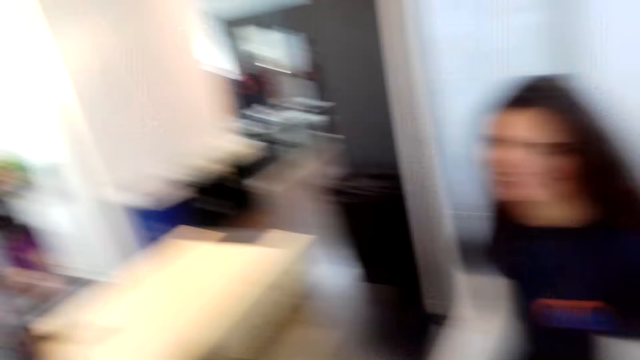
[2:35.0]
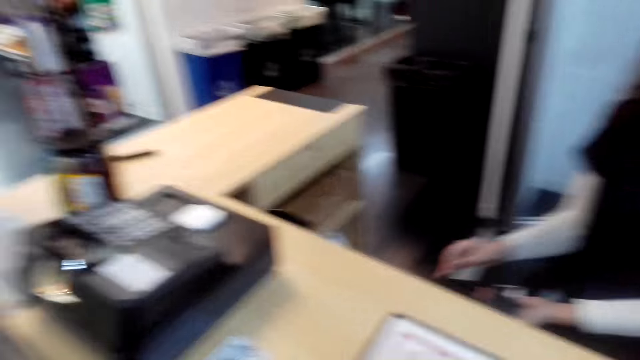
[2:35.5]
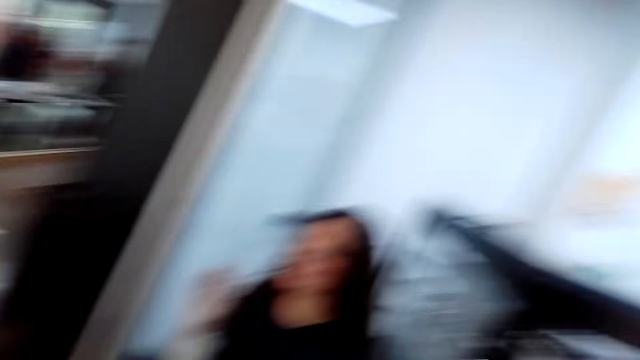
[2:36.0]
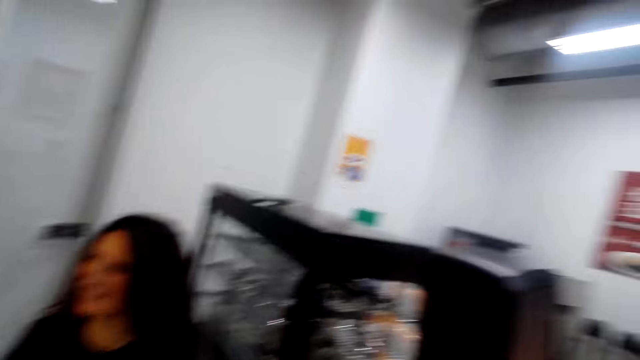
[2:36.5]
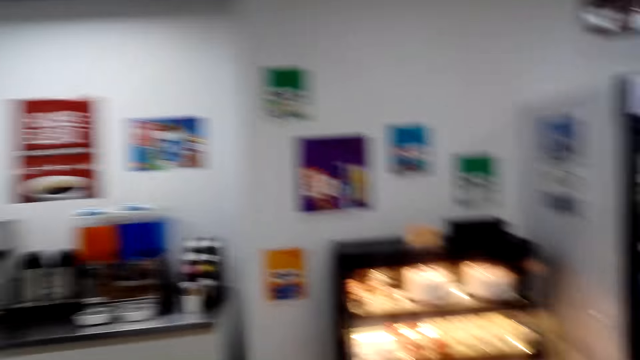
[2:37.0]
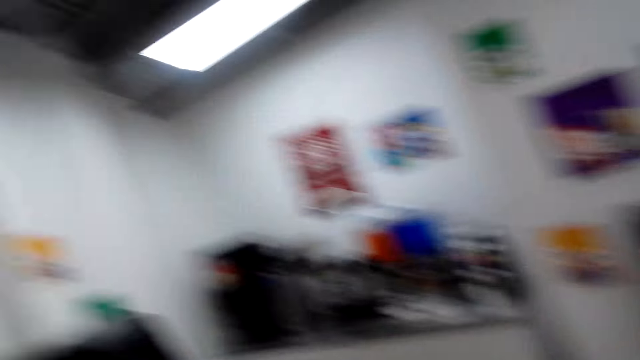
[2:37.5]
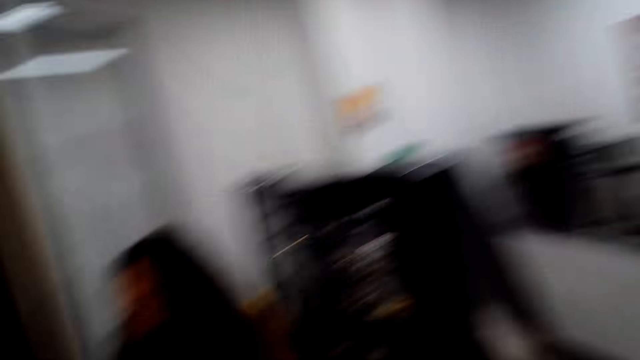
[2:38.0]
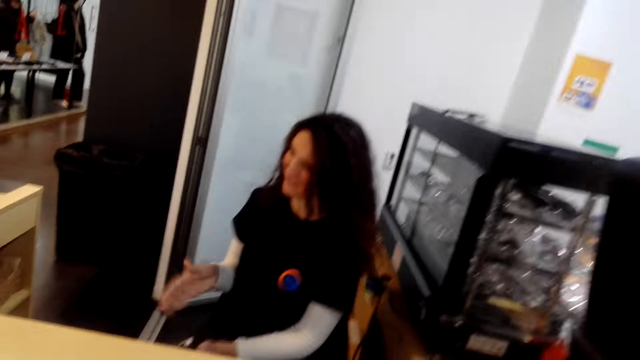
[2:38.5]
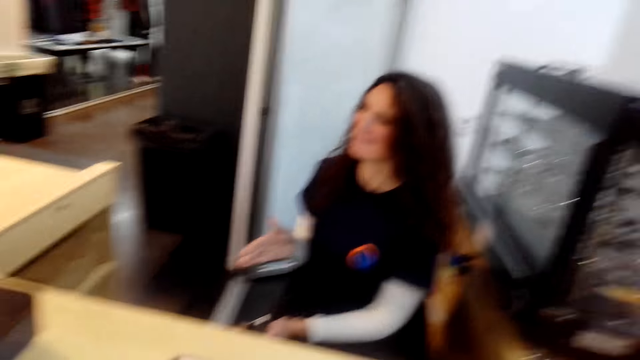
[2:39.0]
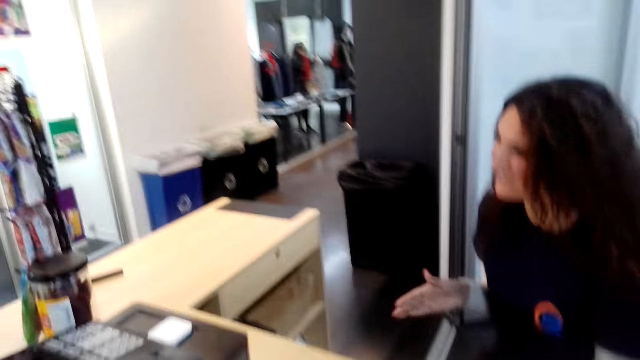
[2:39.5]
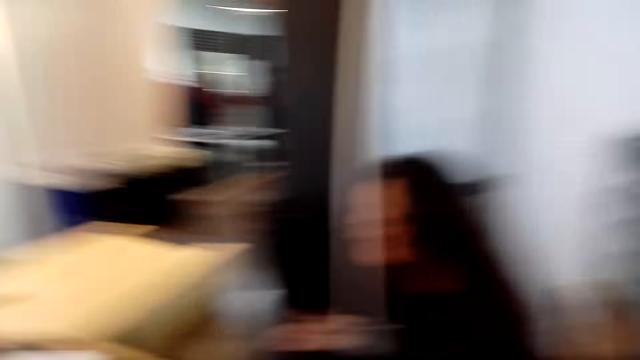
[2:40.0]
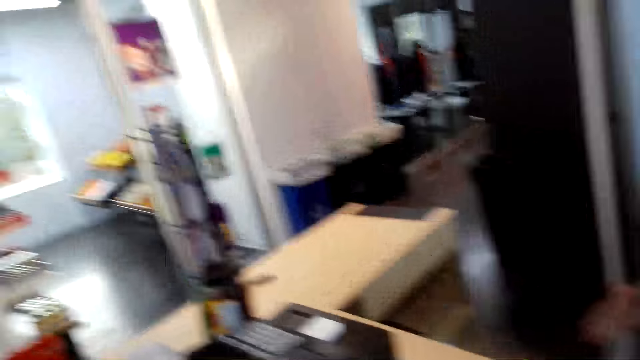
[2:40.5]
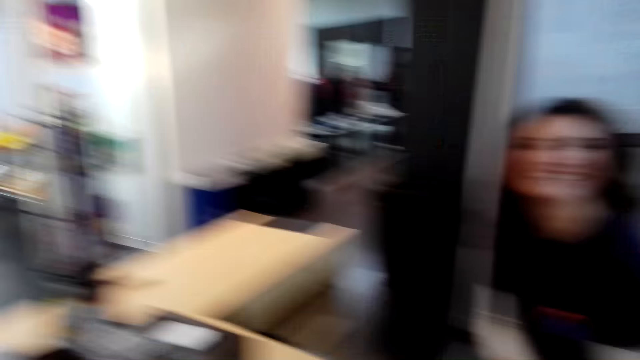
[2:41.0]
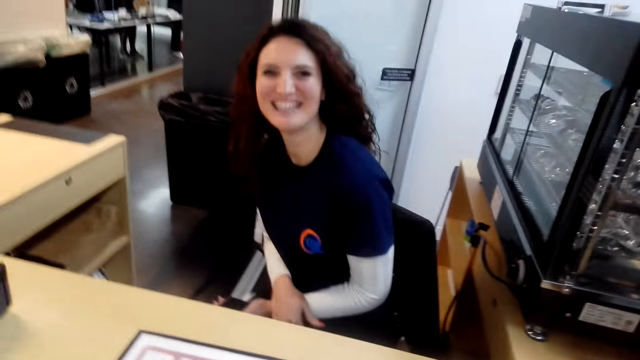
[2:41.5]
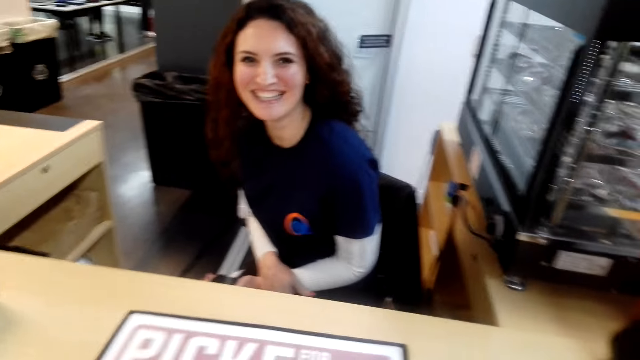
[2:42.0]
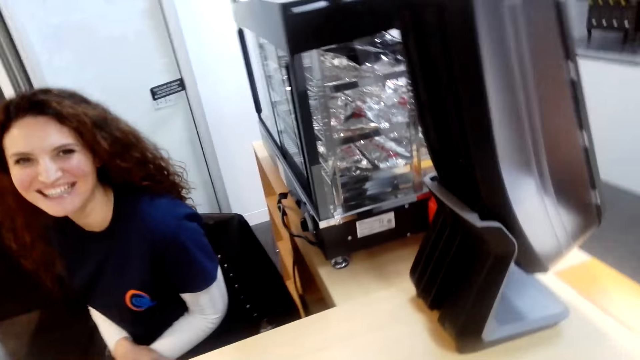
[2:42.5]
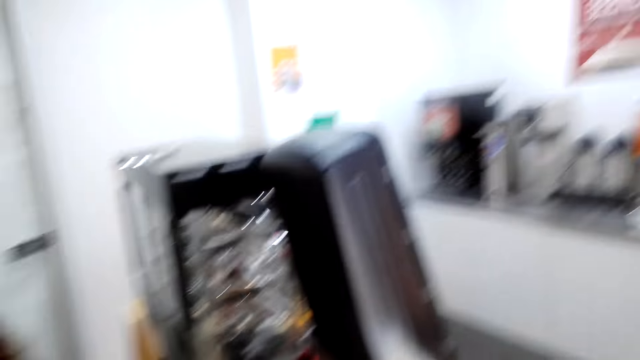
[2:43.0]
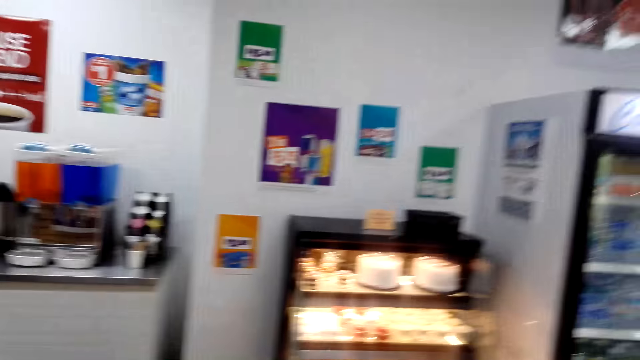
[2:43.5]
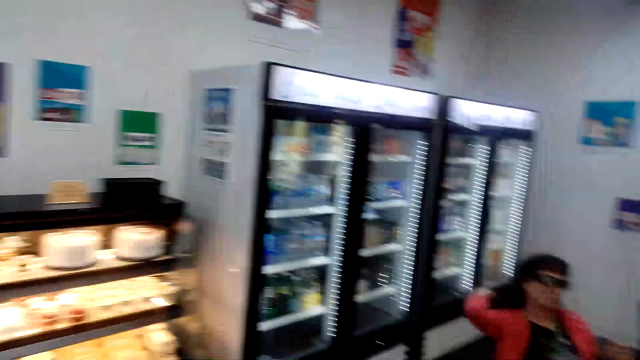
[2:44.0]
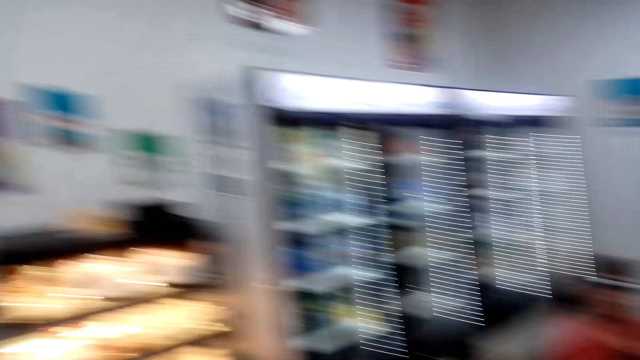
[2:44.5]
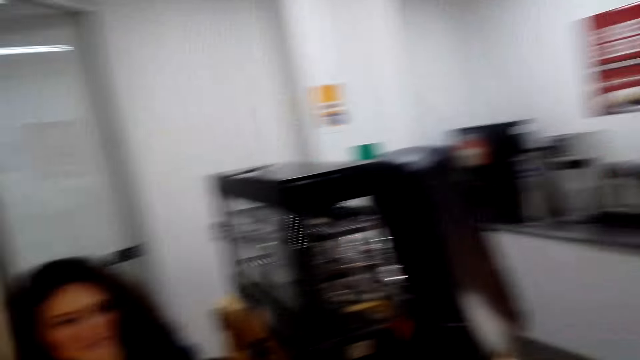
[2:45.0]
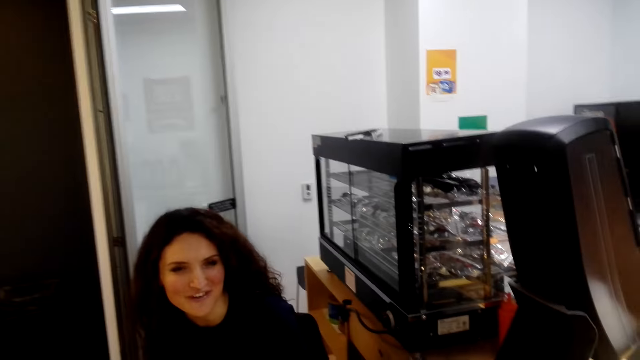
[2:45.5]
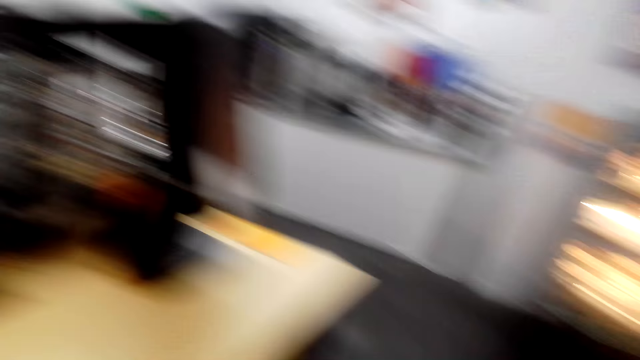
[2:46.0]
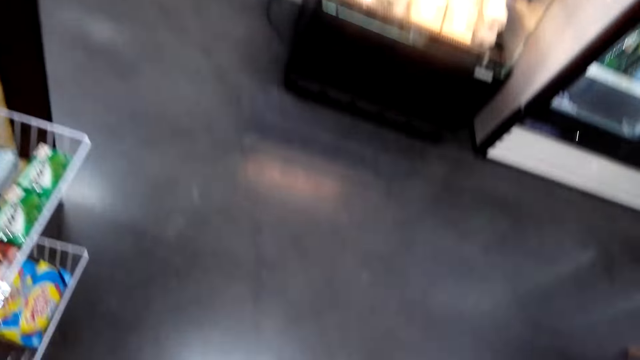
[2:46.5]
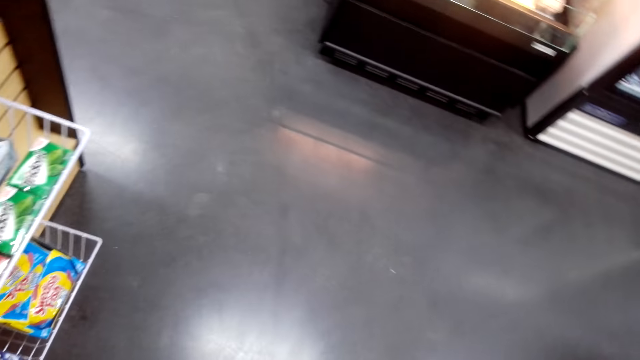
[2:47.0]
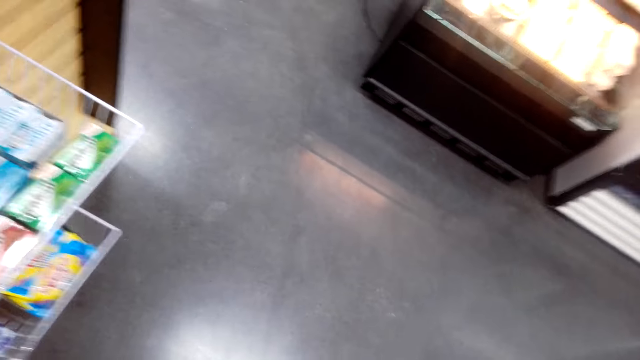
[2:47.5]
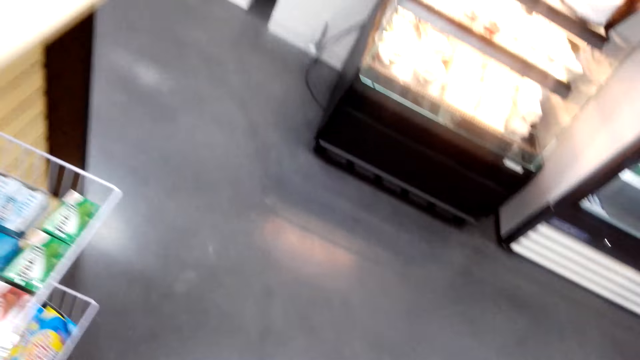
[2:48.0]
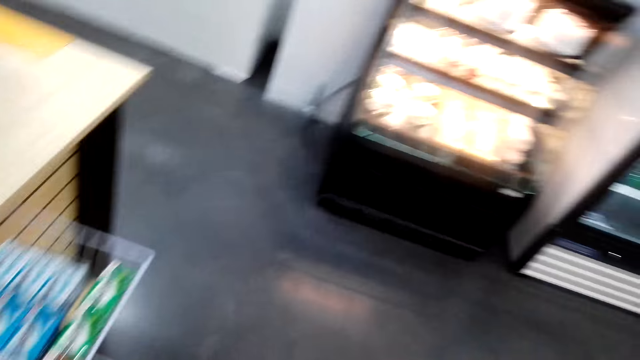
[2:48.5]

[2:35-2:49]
A woman talks with another woman. The camera wearer laughs to the first woman. The first woman laughs. The first woman converses to the camera wearer. The camera wearer responds to the other woman. They talk with the first woman. The first woman laughs. The camera wearer looks around. They talk with the first woman. The first woman talks with the camera wearer. The camera wearer looks at the other woman. They look at the floor.

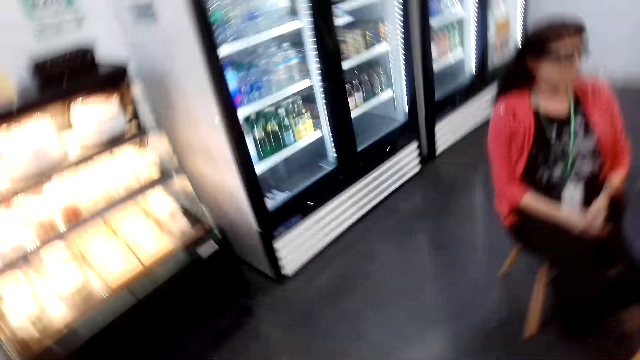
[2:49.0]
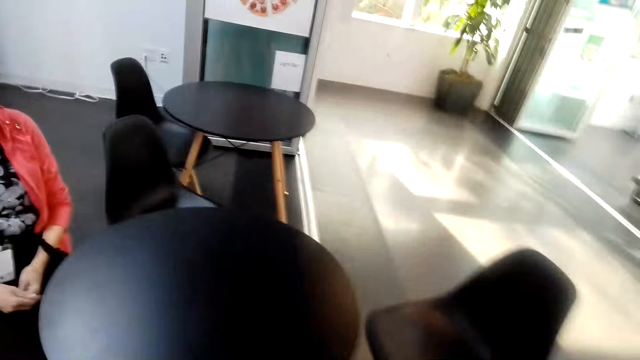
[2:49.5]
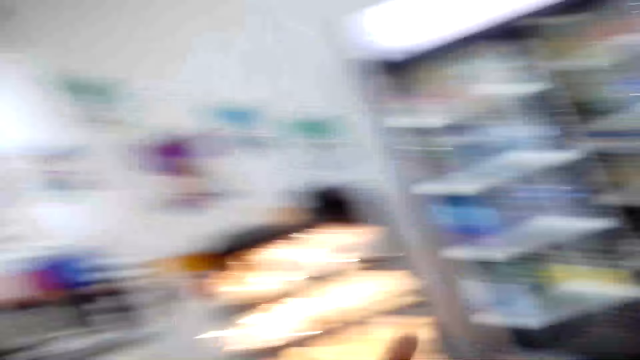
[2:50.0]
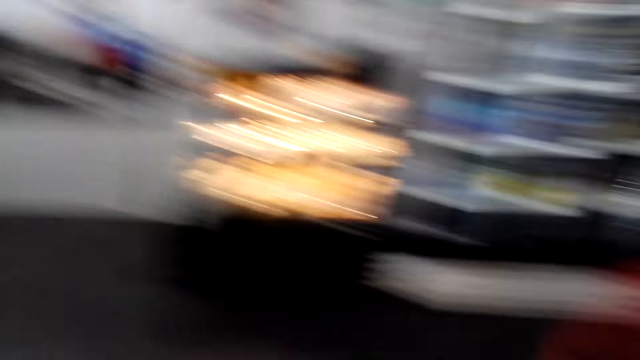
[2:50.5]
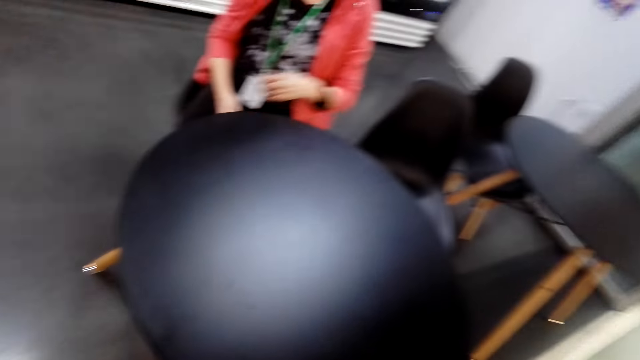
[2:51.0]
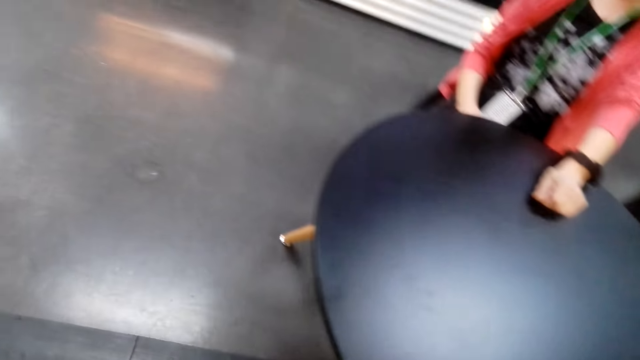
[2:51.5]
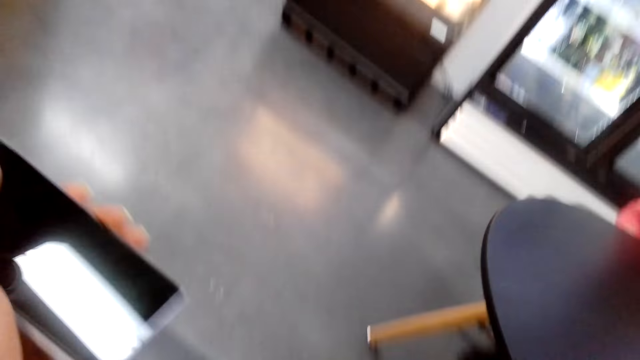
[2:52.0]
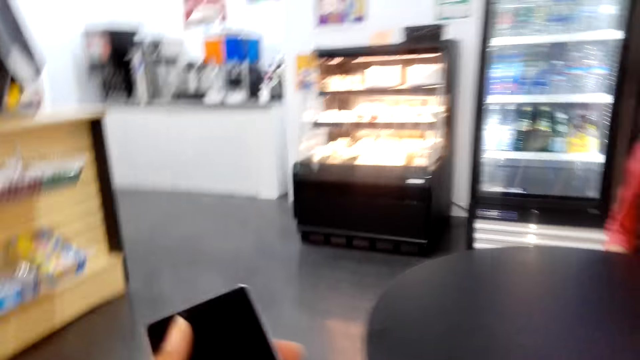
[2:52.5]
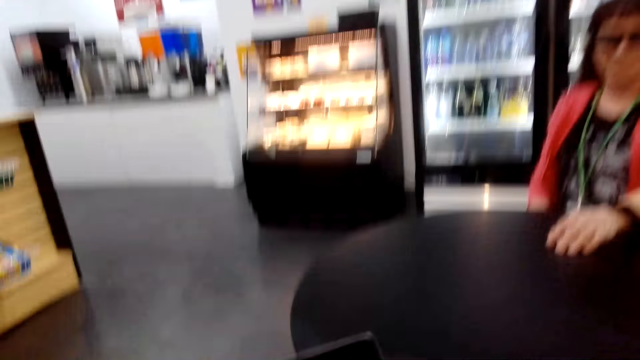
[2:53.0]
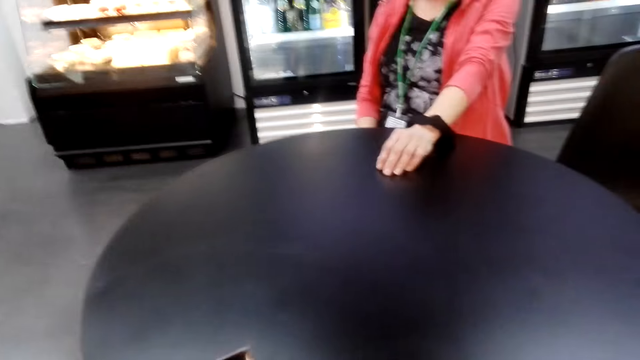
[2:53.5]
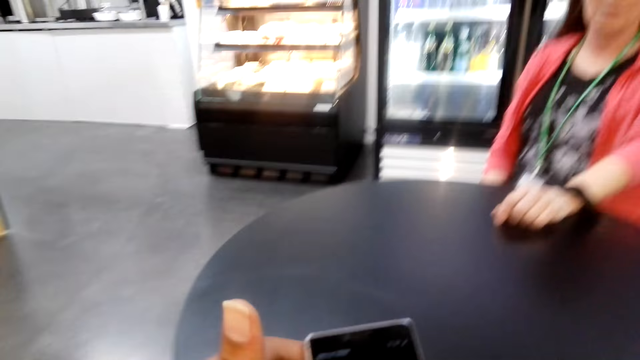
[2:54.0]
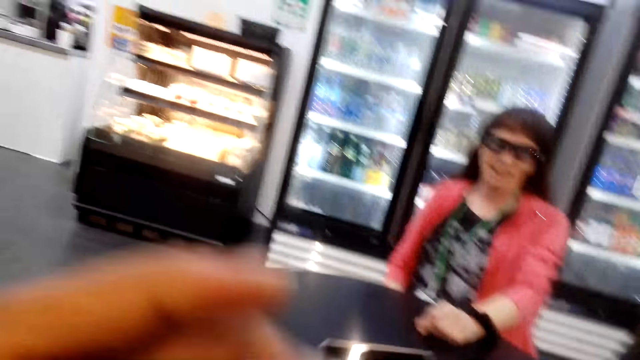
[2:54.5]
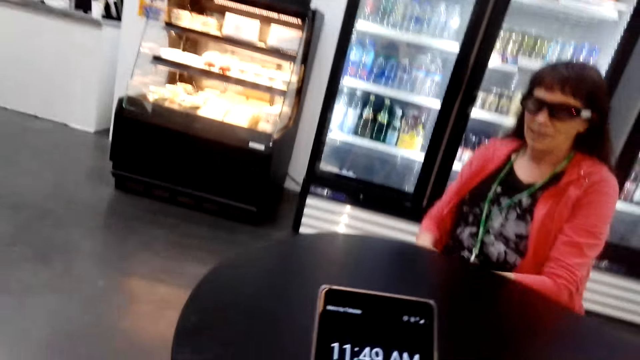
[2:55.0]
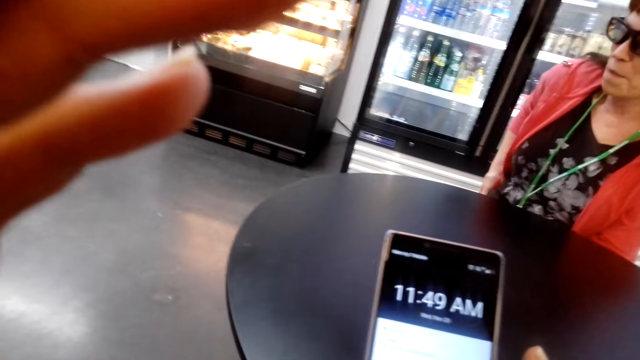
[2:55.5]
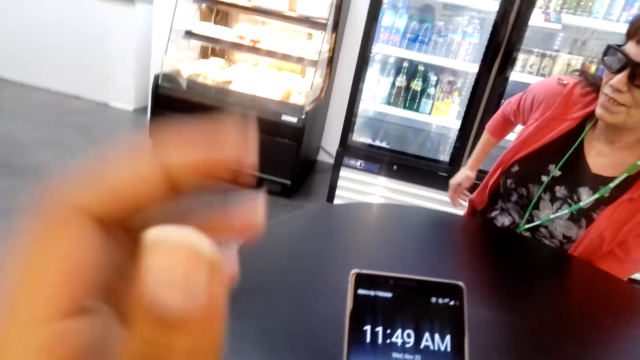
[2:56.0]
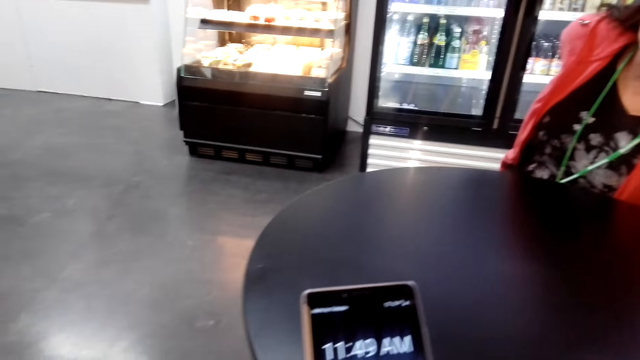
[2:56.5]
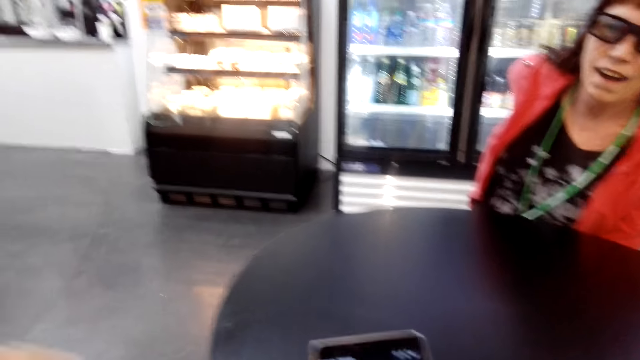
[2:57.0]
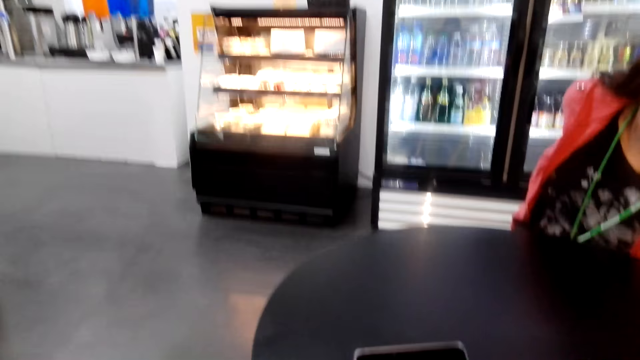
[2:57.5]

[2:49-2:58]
The camera wearer looks around. He talks with a woman. He sits on a chair. The woman converses to the camera wearer. The camera wearer moves his hand. He picks up a phone and looks at the phone. He talks with the woman.
